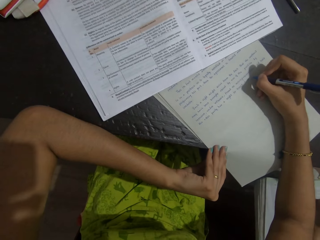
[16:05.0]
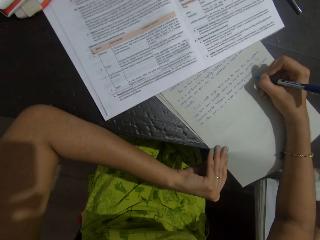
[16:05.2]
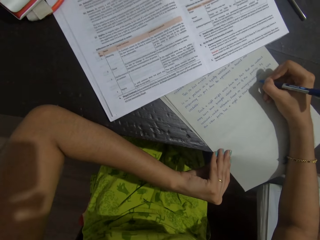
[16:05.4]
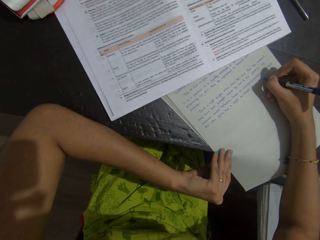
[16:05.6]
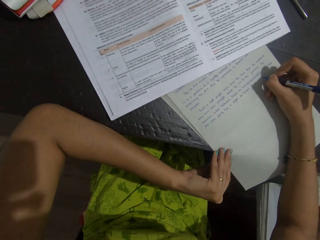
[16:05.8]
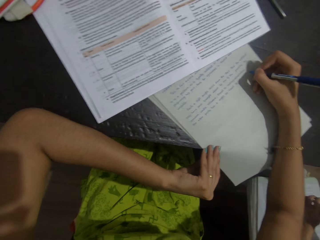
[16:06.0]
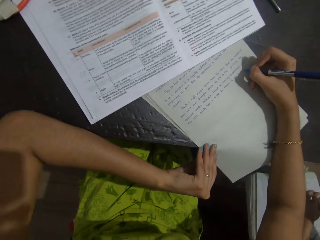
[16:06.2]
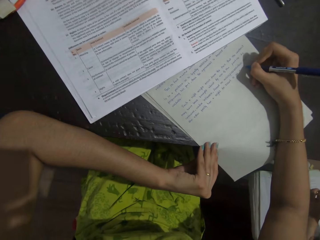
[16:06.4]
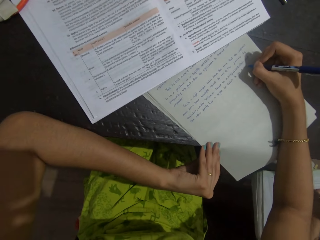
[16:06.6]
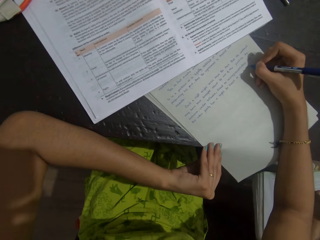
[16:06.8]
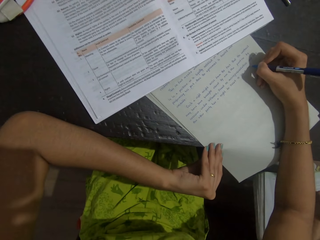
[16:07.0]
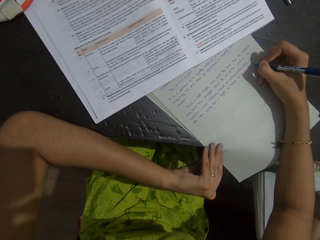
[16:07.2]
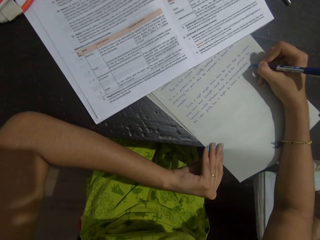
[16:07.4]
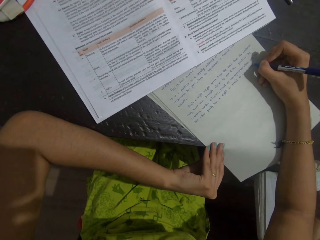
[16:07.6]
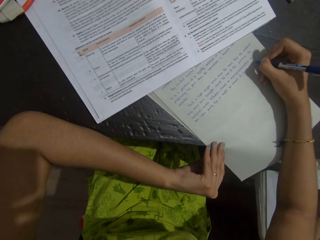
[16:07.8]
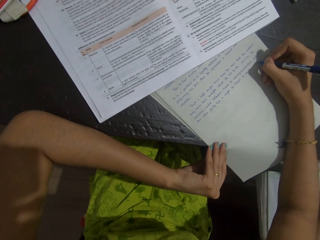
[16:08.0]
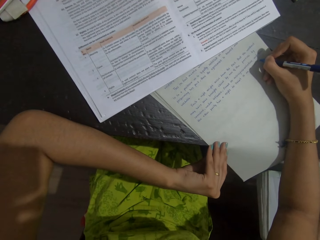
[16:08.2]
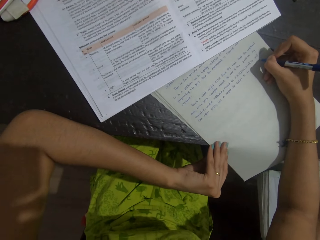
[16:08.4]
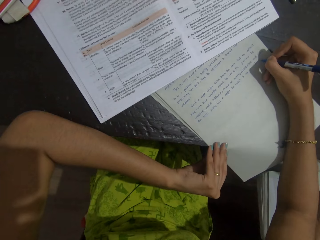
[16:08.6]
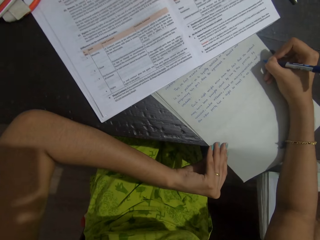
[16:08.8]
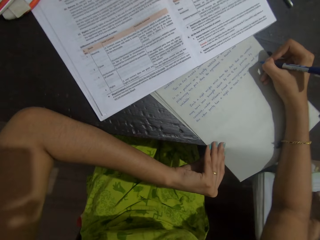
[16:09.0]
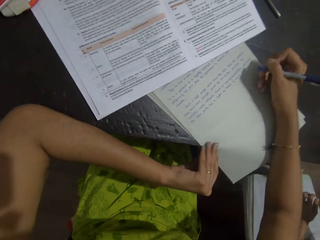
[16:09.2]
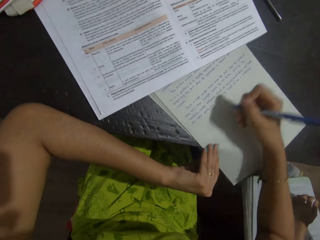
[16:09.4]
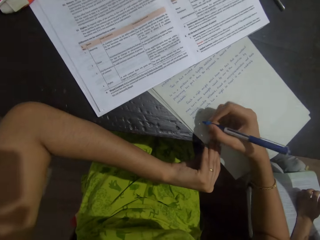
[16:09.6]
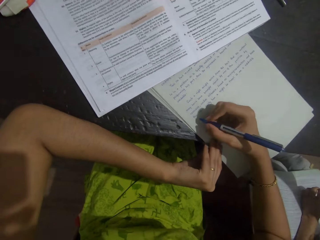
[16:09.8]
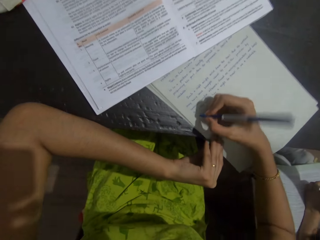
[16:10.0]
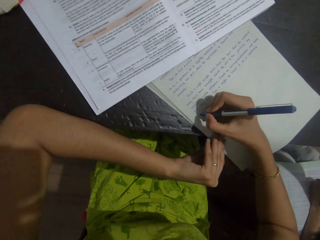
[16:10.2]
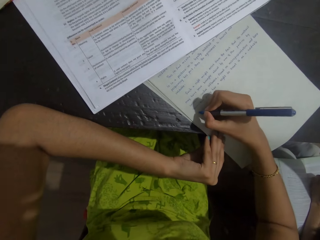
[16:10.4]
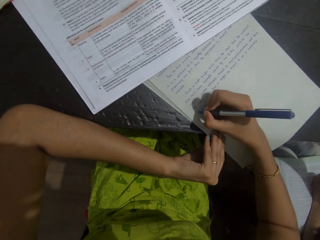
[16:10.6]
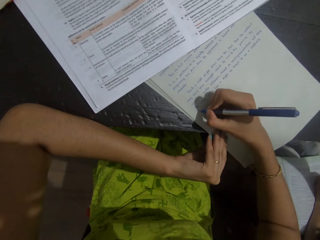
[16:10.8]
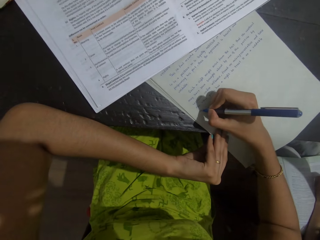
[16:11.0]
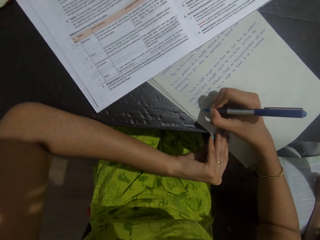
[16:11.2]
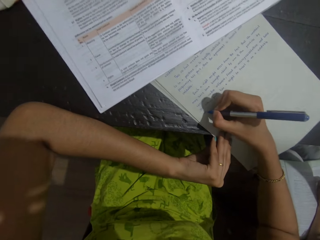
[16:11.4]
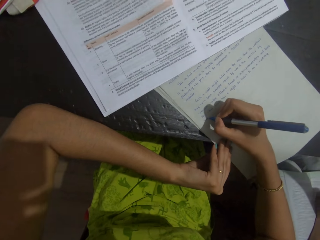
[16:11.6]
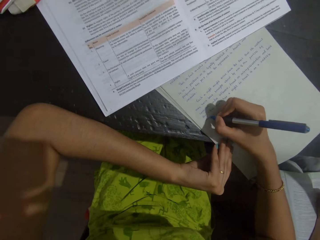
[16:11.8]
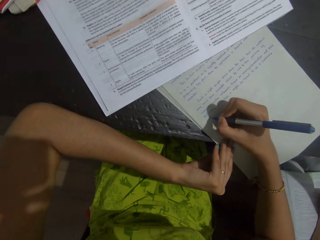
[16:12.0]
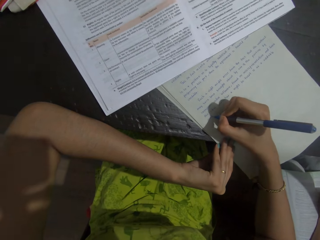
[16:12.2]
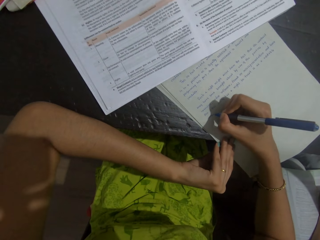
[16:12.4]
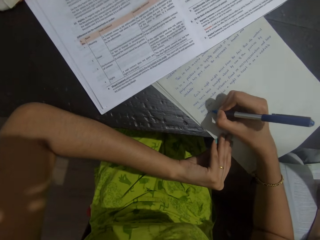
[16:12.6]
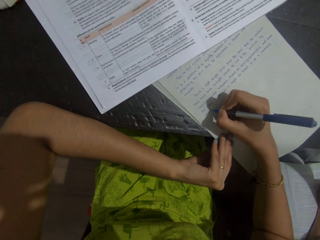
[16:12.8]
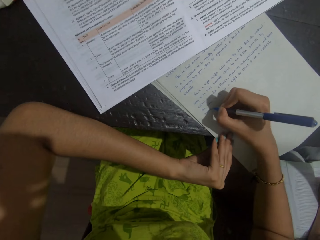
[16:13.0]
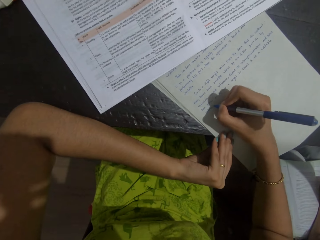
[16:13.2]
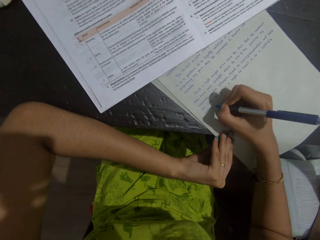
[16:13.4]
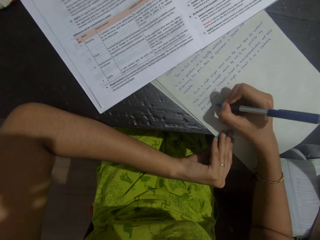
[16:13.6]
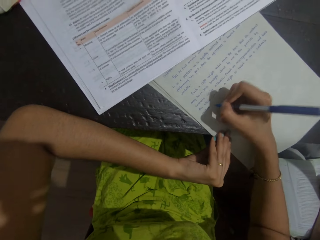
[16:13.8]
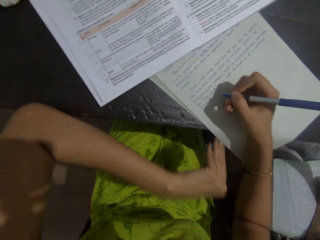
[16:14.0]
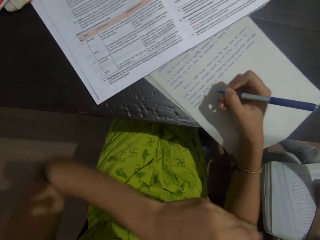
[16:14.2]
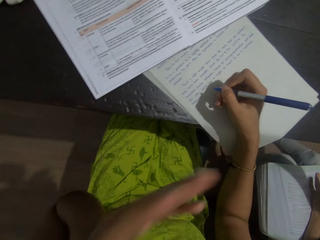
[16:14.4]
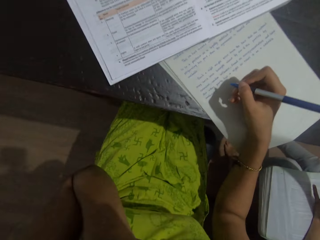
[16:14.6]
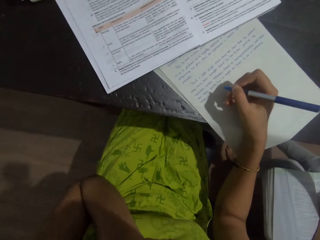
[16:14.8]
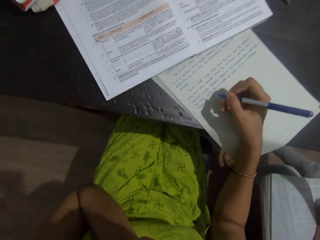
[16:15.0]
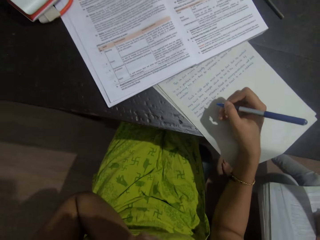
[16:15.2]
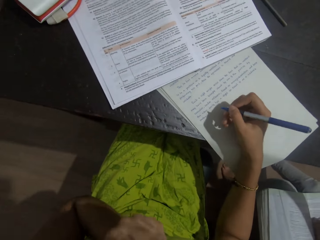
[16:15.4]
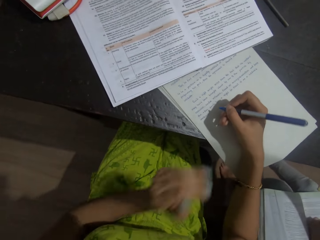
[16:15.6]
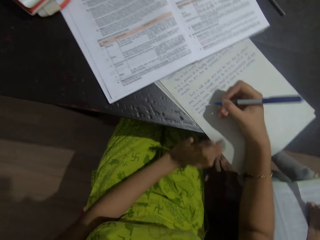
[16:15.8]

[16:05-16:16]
The camera wearer writes on the sheet of paper with a pen. They look around. A person talks with the camera wearer. The camera wearer writes on the sheet of paper with the pen. They write on the sheet of paper with the pen again. The person talks with the camera wearer. The camera wearer lifts up a hand. They wipe the mouth.

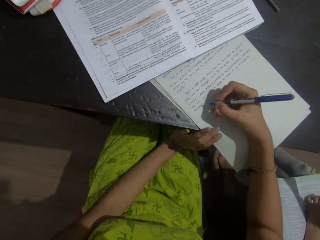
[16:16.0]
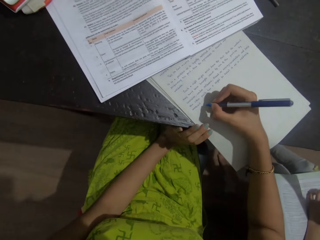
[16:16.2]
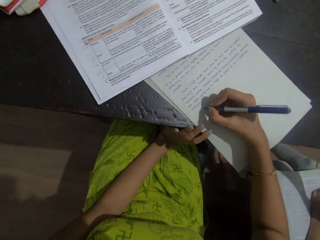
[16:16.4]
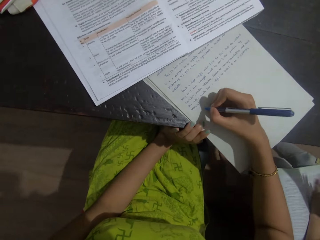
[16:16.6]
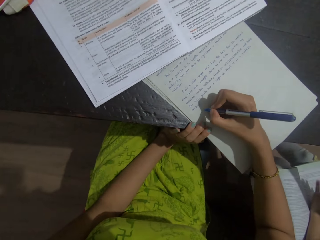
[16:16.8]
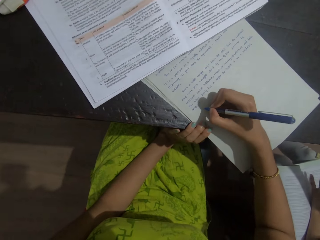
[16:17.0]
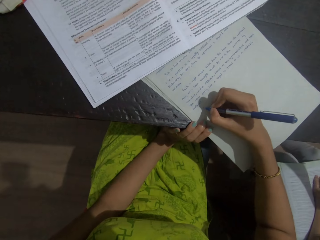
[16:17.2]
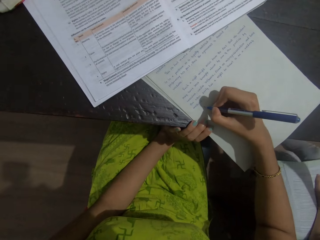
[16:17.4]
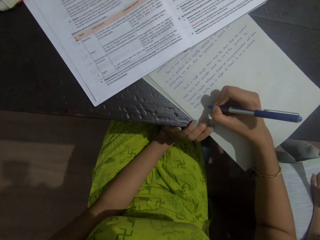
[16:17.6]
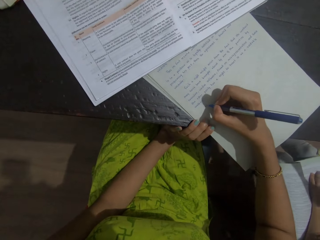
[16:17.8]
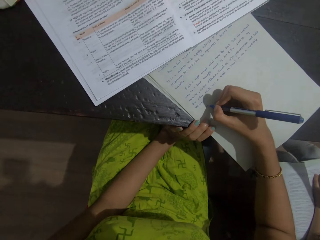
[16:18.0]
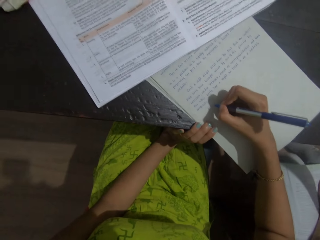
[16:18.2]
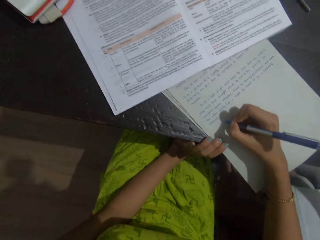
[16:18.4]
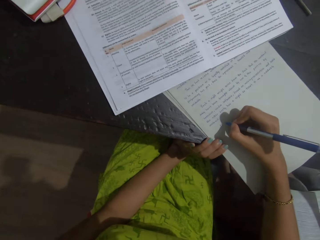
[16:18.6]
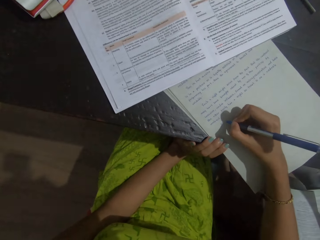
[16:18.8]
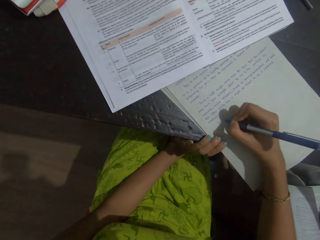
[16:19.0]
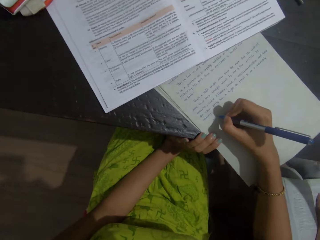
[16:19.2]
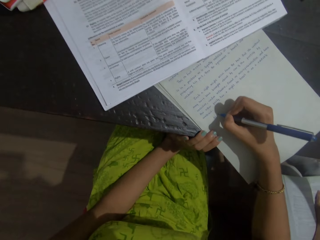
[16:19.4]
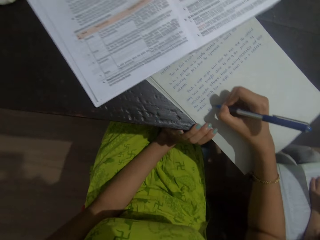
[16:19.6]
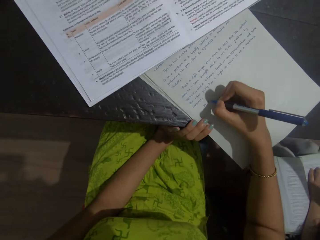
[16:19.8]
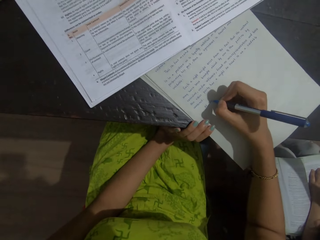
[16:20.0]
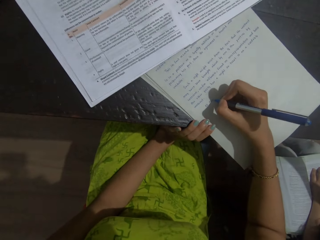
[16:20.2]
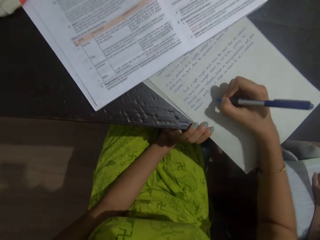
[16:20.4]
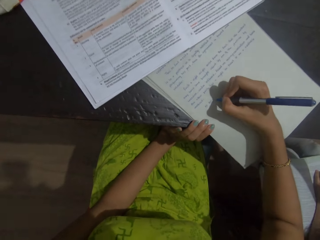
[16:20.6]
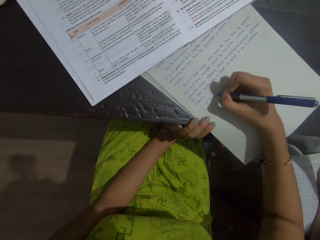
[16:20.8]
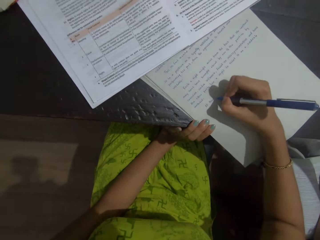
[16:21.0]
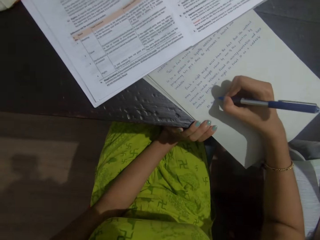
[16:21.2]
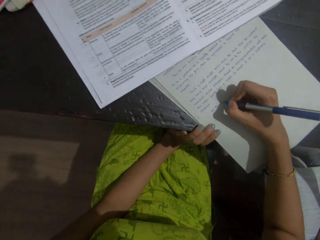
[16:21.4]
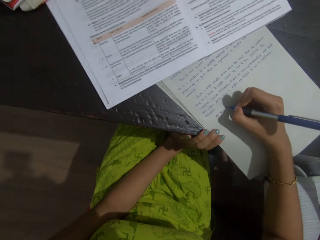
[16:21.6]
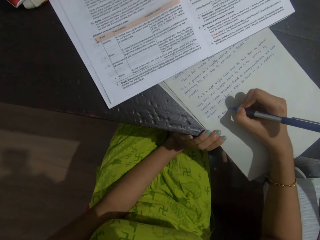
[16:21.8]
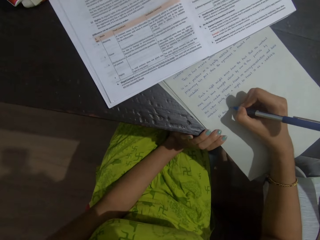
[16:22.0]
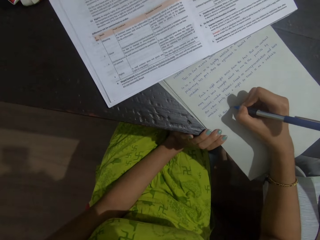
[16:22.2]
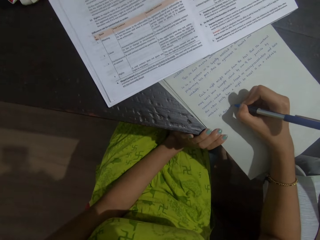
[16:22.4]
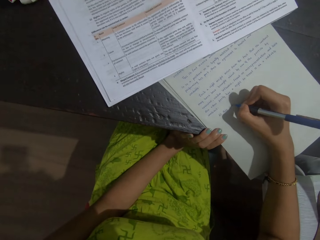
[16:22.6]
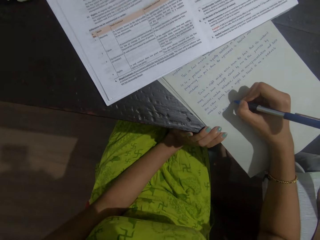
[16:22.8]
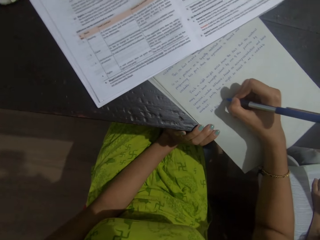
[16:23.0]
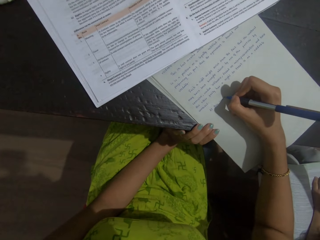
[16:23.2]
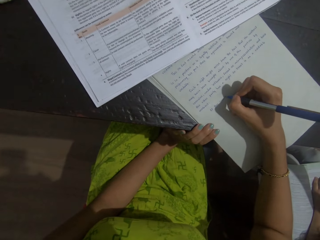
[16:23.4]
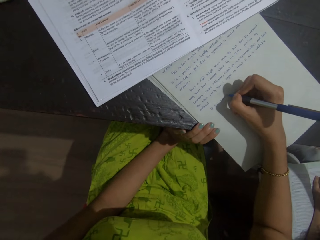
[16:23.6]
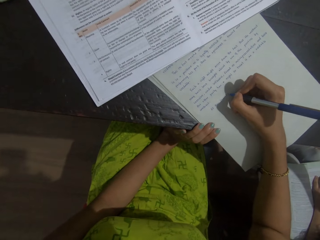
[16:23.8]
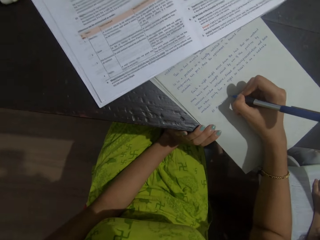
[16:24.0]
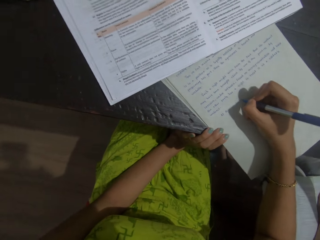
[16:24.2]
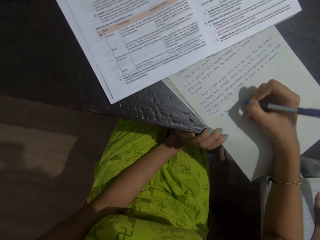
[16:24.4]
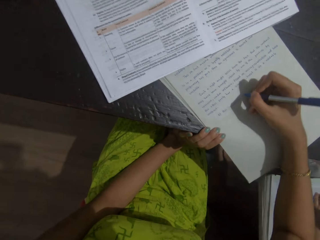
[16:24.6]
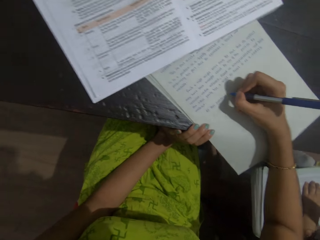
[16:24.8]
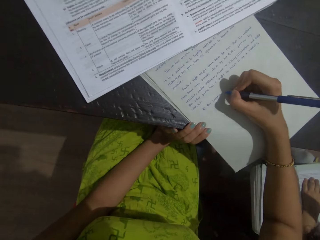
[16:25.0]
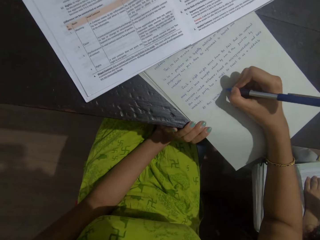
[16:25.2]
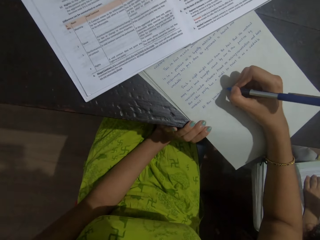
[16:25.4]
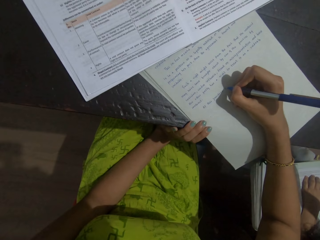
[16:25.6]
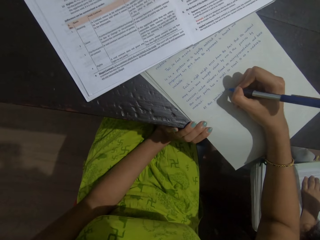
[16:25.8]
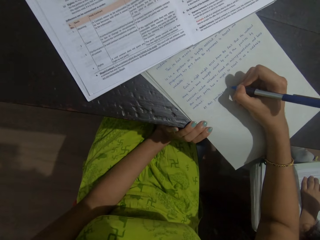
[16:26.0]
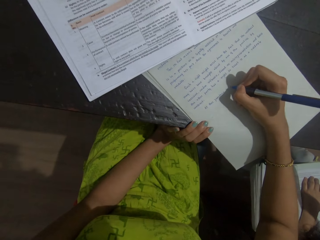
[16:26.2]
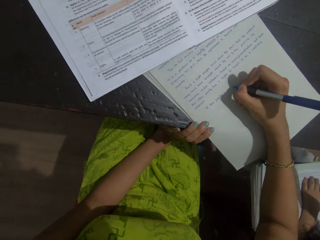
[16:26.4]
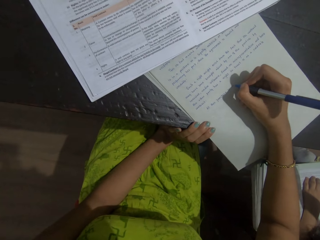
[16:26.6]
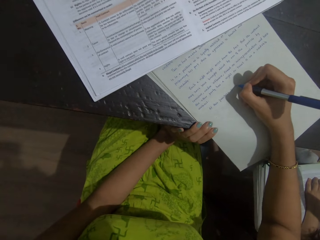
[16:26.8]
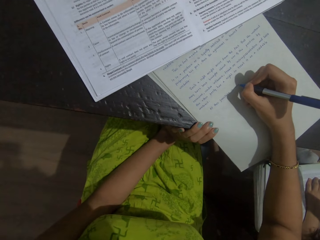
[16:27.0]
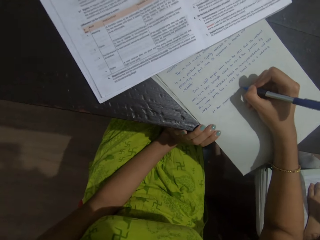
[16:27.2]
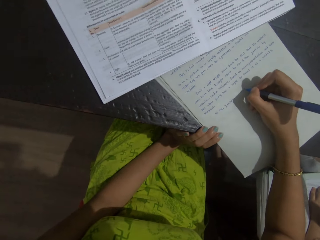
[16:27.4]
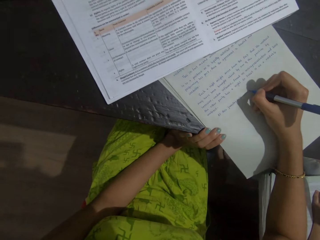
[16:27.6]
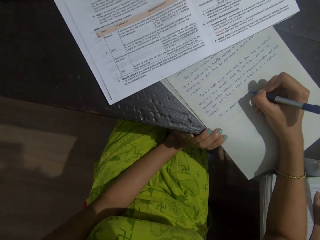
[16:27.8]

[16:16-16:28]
The camera wearer drops their hand. They hold the table. They write on the sheet of paper with a pen. They look around. They write on the sheet of paper with the pen. They talk with a person. They write on the sheet of paper with the pen. They write again. The person talks with the camera wearer. The camera wearer writes on the sheet of paper with the pen.
